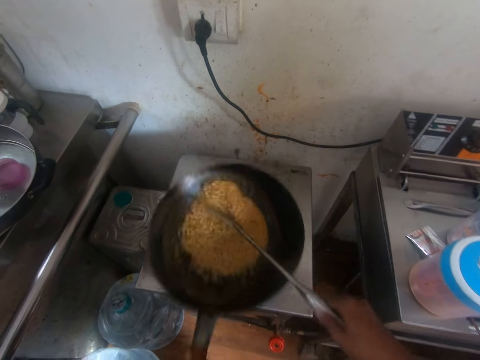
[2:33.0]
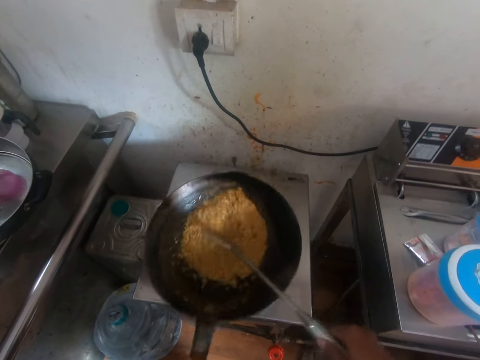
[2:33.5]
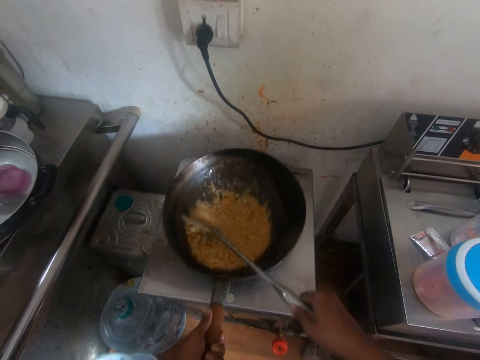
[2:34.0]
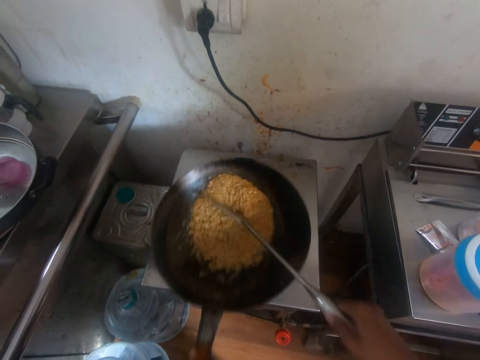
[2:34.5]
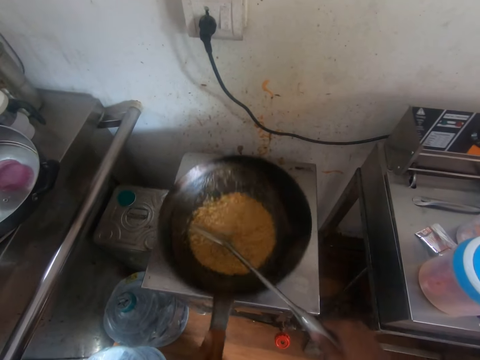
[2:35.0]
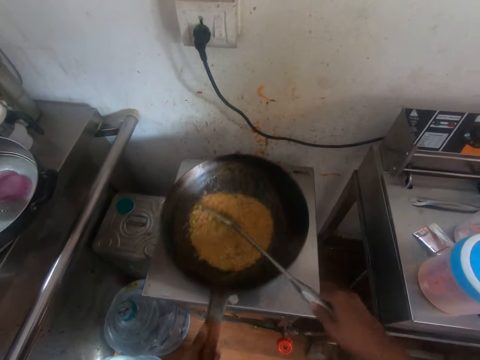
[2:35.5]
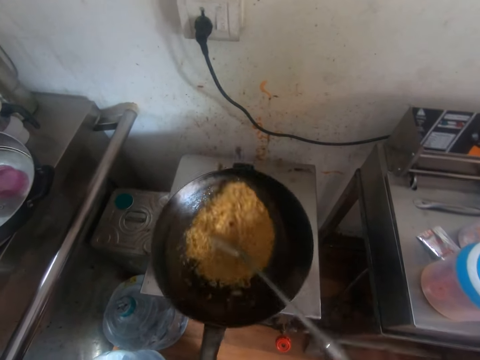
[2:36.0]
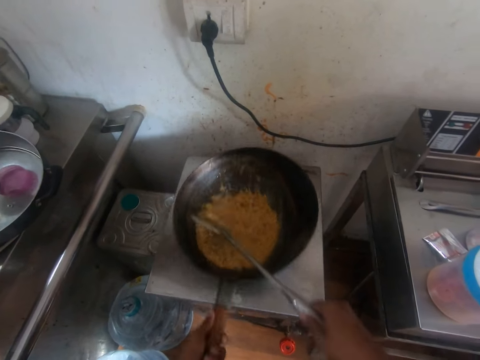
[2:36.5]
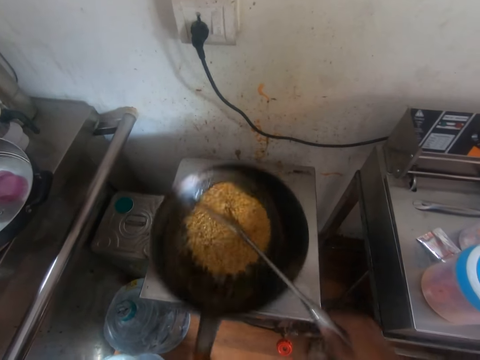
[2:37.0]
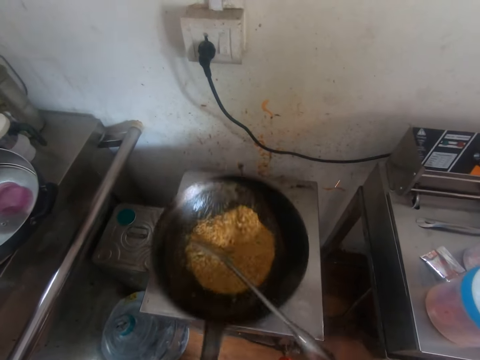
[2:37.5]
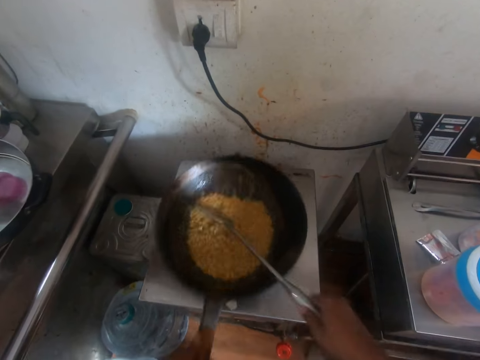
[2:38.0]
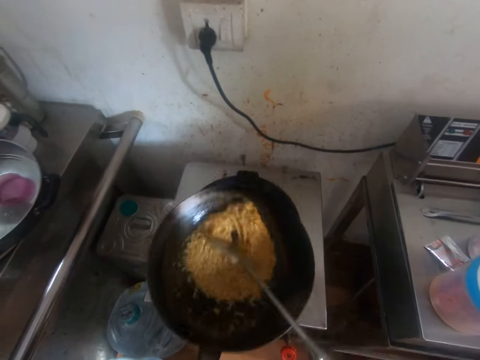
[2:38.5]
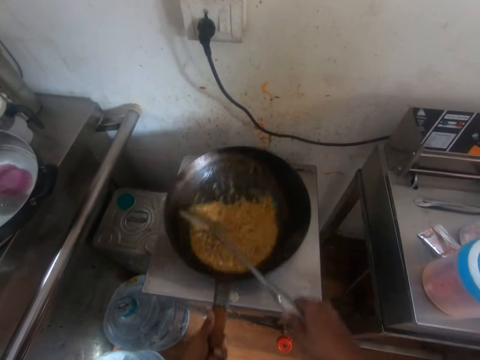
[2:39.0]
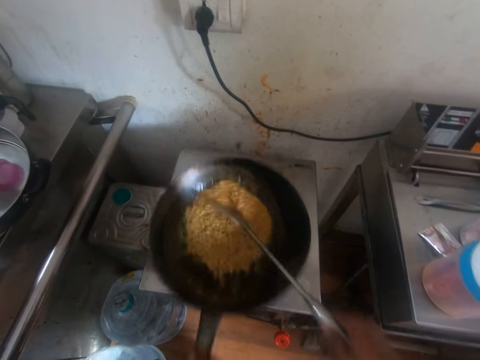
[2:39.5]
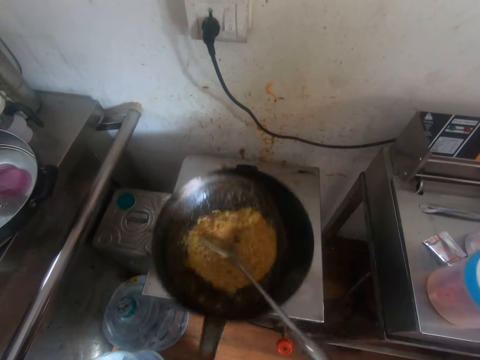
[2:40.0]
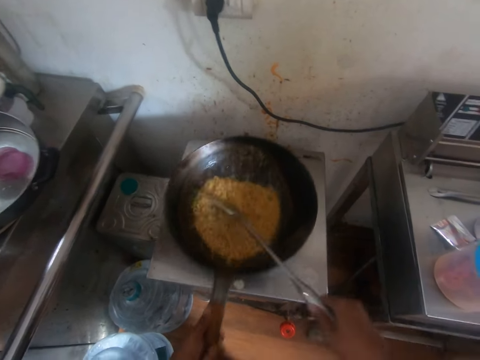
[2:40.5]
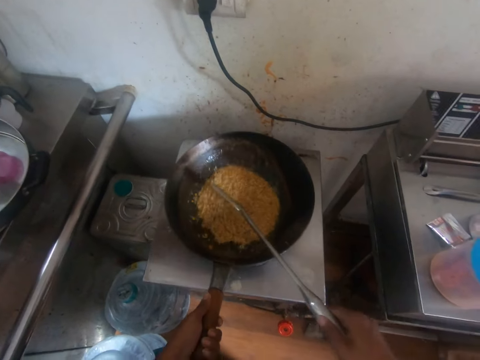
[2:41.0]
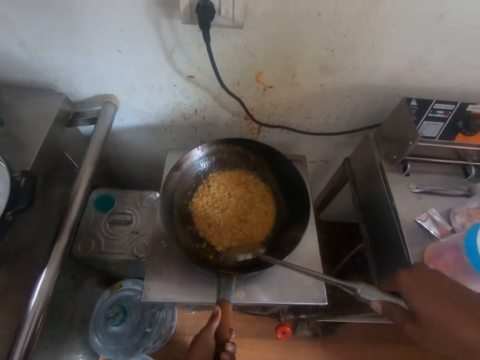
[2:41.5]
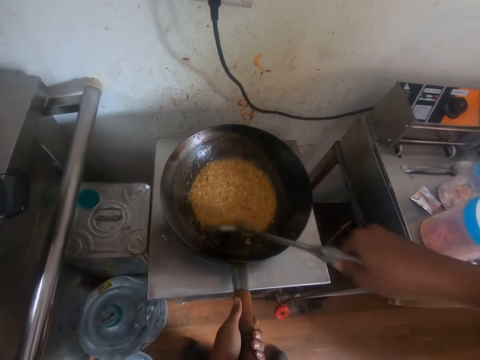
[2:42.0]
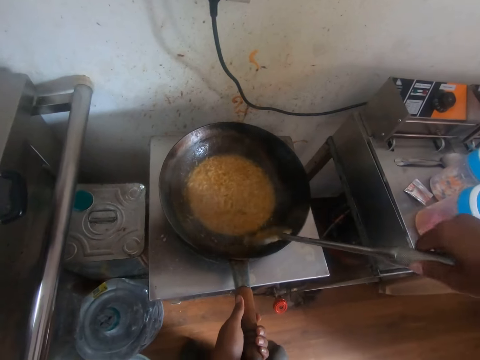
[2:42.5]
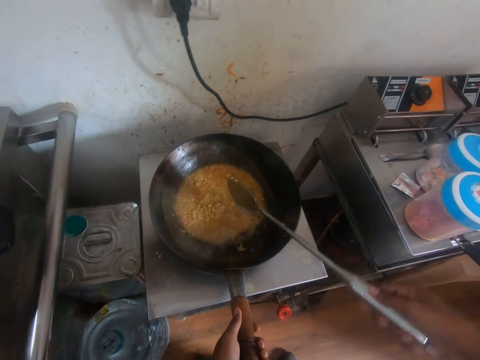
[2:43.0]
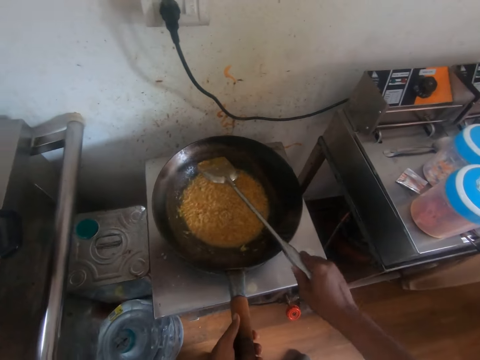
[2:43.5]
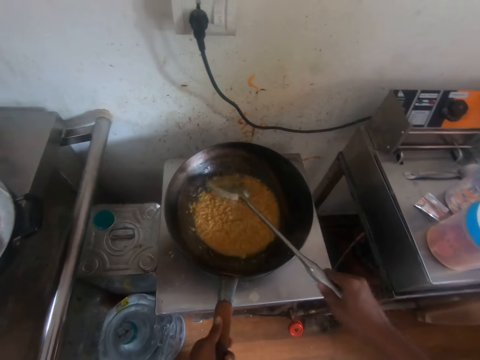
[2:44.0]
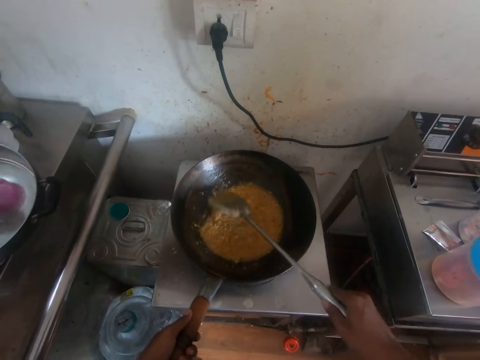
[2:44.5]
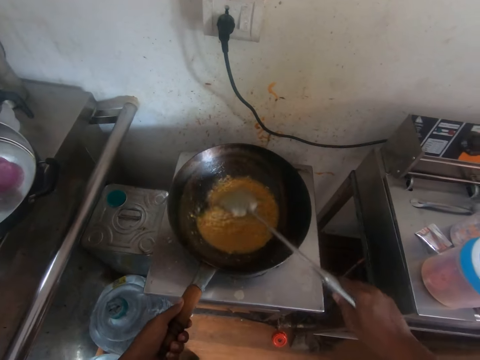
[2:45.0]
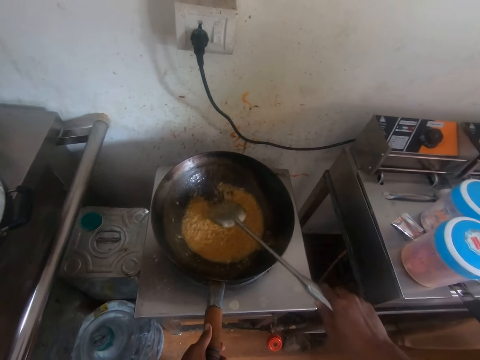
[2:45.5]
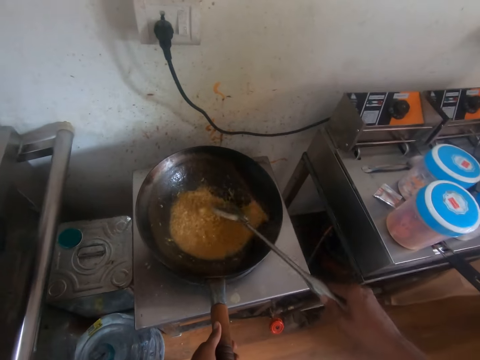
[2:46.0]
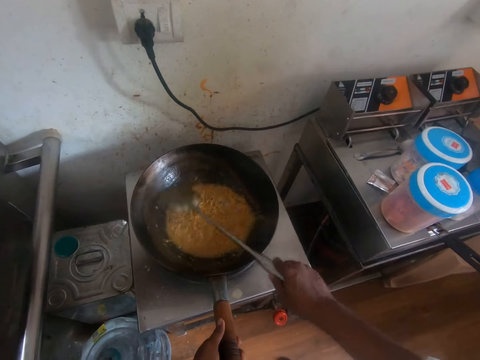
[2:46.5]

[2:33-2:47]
The camera wearer moves the pan with the left hand. He stirs the noodle soup with a spoon. He moves the pan with the left hand. He places the pan on the cooker with the left hand. He stirs the noodles in the fry pan in his left hand with the spatula in his right hand.

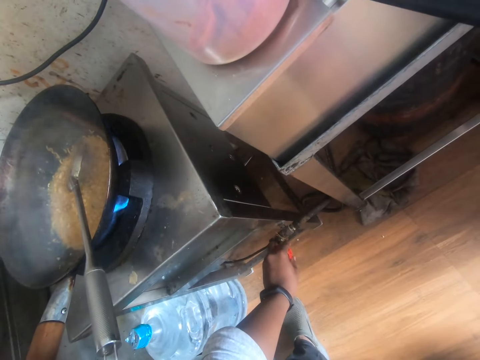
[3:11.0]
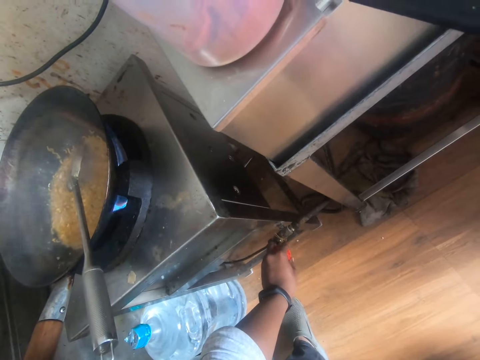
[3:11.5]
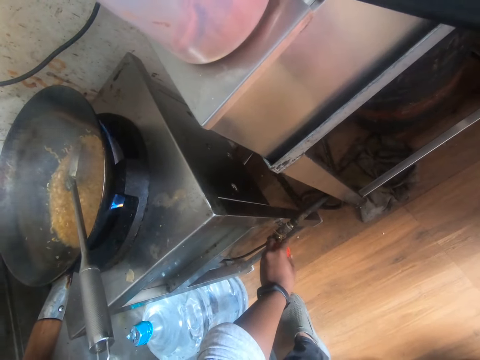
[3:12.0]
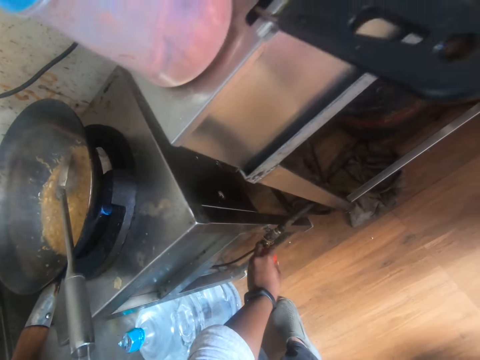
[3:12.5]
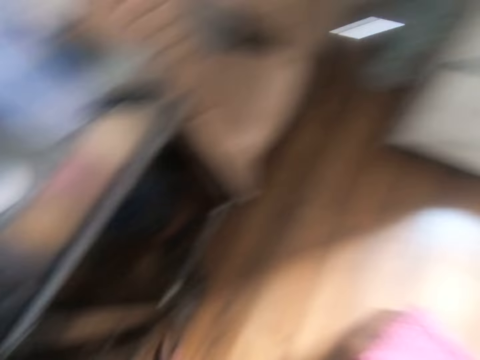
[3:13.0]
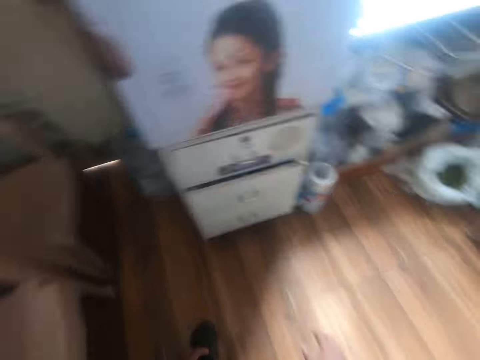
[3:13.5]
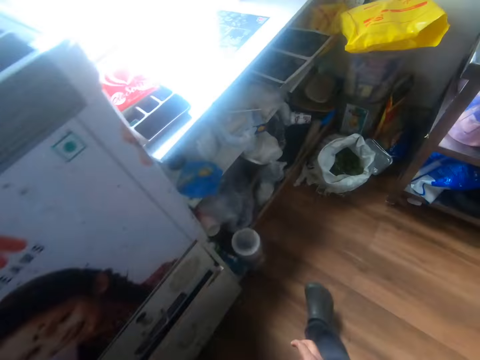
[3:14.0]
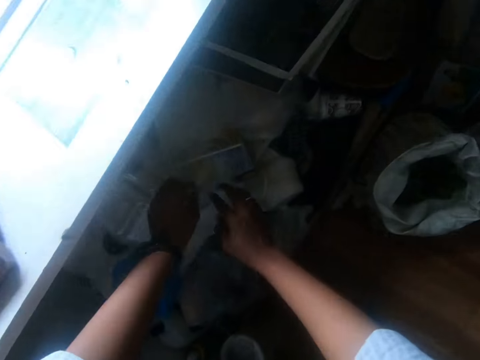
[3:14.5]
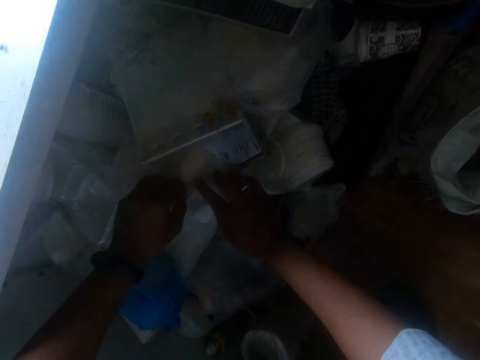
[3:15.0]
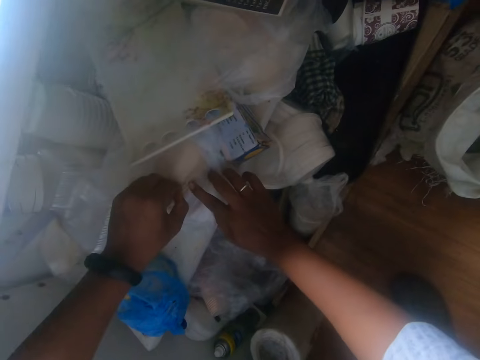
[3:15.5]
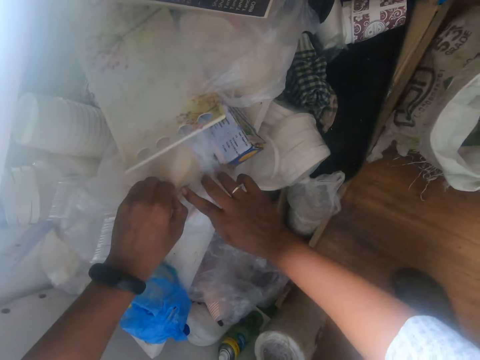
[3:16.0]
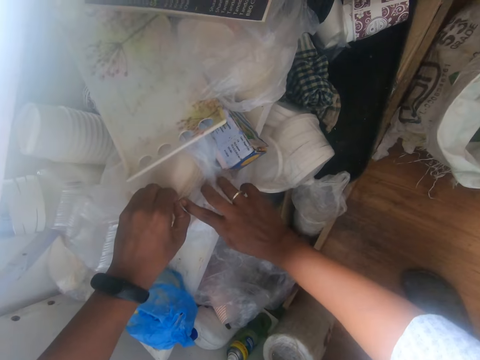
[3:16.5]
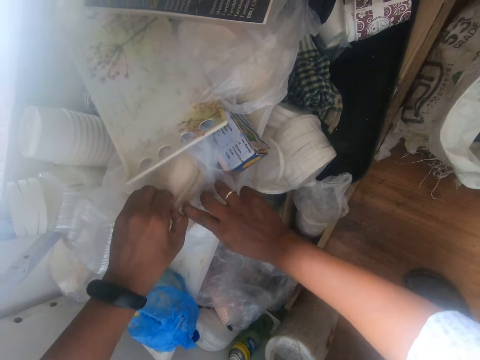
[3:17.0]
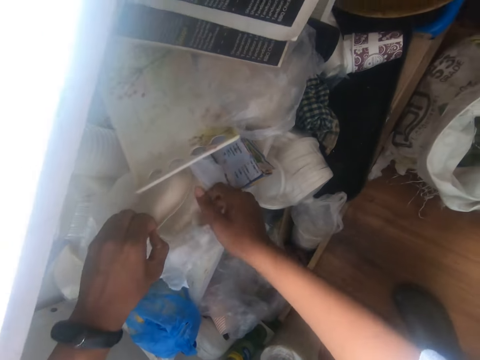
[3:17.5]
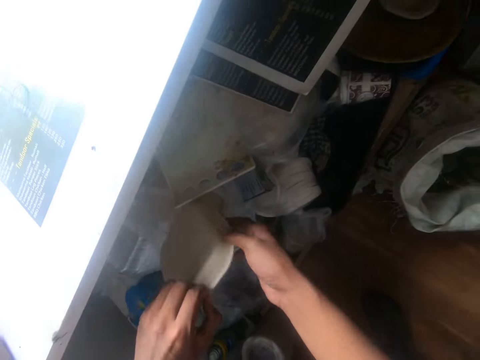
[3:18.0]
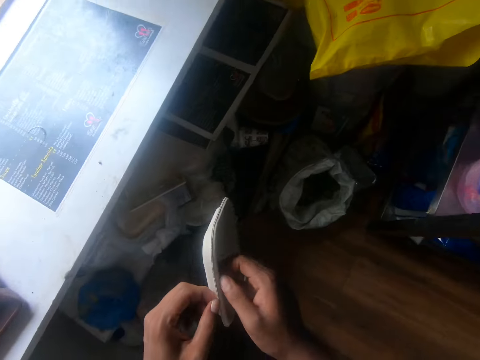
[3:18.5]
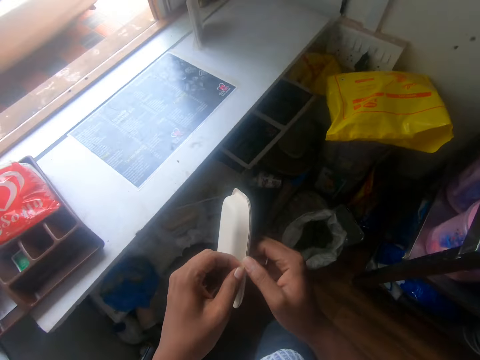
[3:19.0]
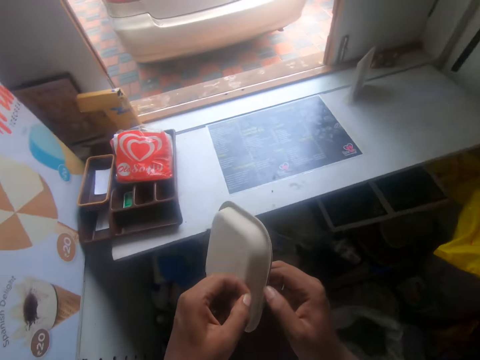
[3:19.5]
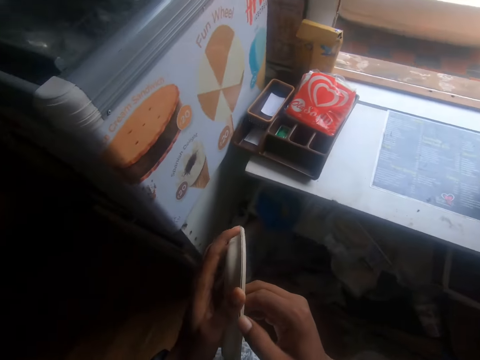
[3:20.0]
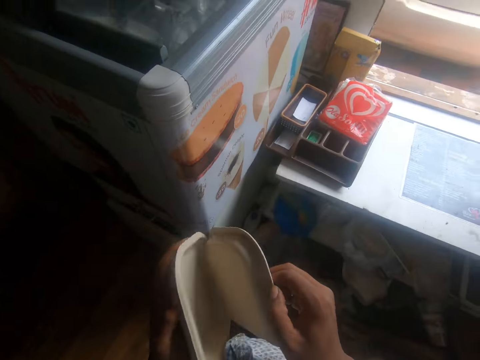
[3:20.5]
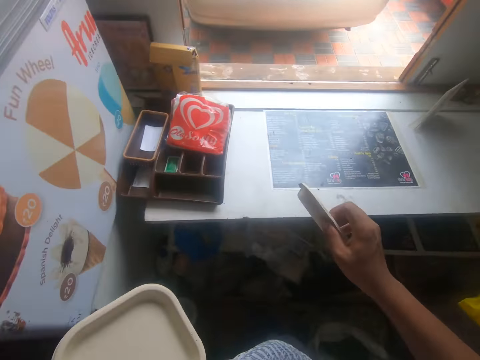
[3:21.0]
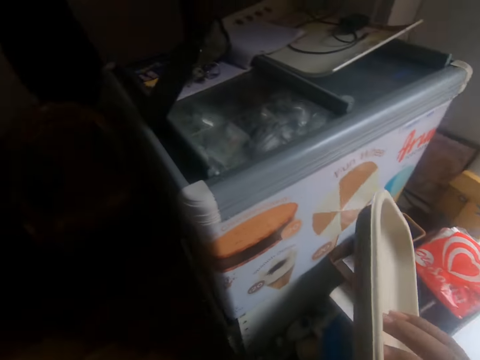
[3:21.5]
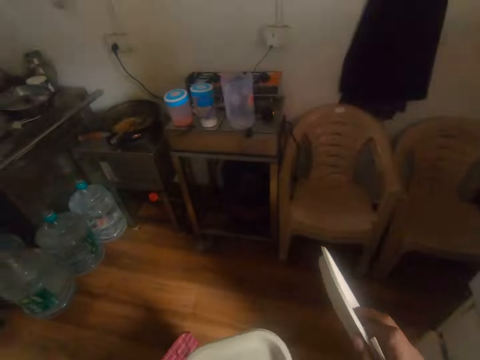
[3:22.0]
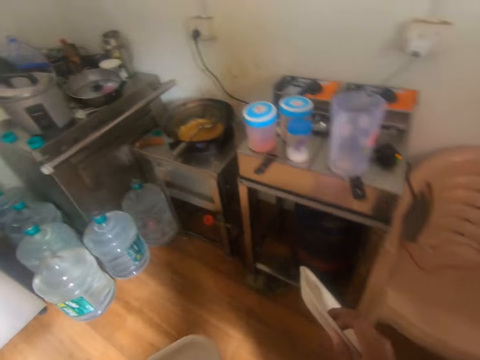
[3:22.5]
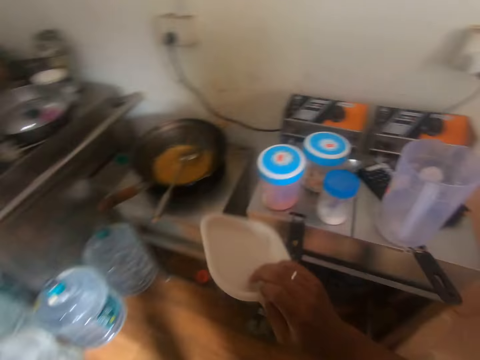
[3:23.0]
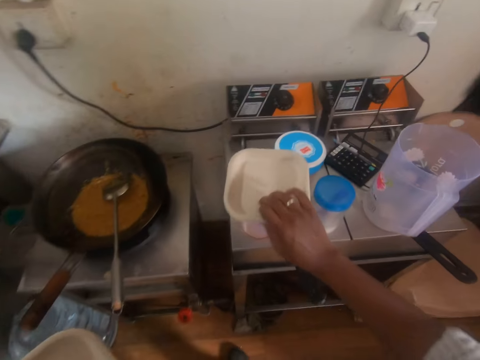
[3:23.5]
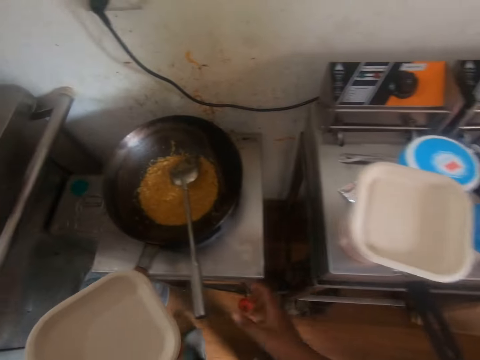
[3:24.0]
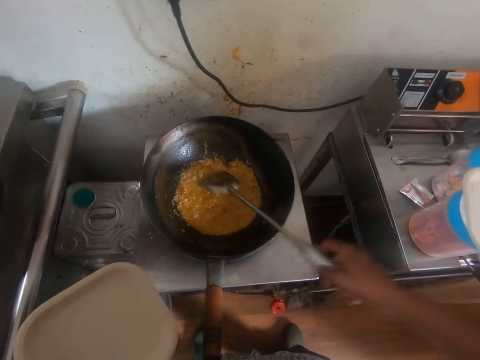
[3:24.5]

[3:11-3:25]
The camera wearer walks ahead. He picks up some disposable plates from a rack of a table with both hands. He takes a disposable plate from the disposable plates in his left hand with his right hand. He splits the plates with both hands. He walks ahead. He places the disposable plate in his right hand on top of a container on the tandoor oven. He picks up the spatula from the fry pan on the gas stove with his right hand.
